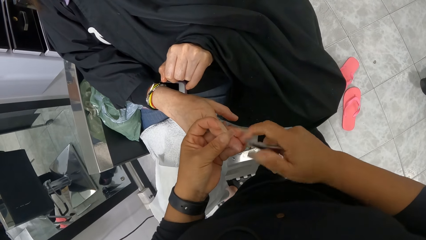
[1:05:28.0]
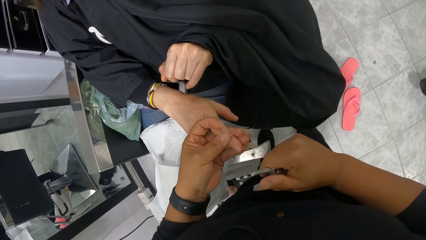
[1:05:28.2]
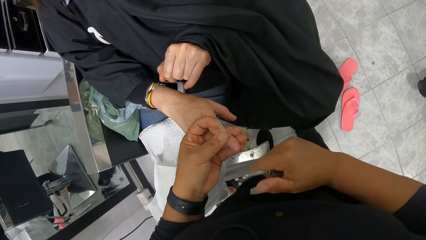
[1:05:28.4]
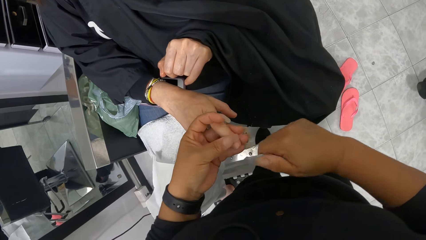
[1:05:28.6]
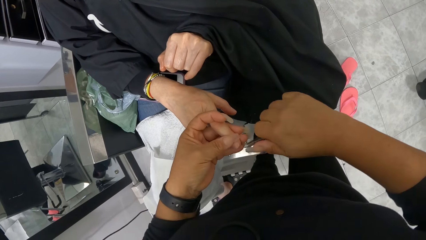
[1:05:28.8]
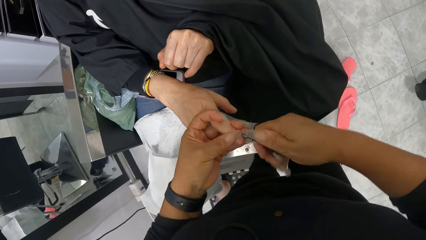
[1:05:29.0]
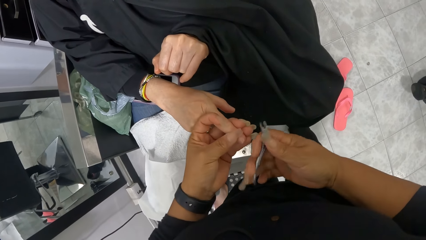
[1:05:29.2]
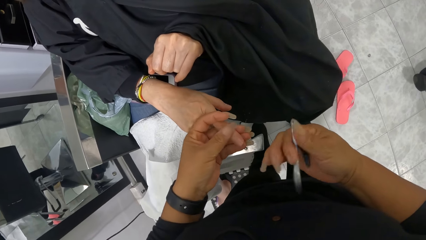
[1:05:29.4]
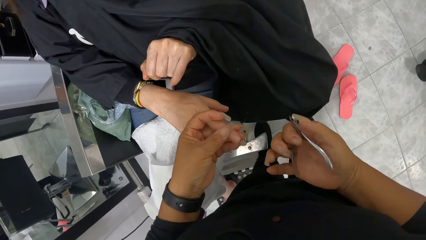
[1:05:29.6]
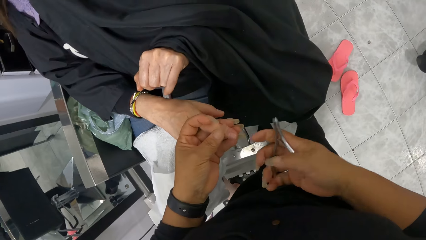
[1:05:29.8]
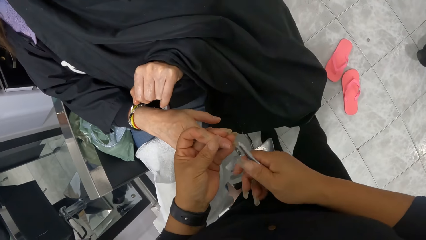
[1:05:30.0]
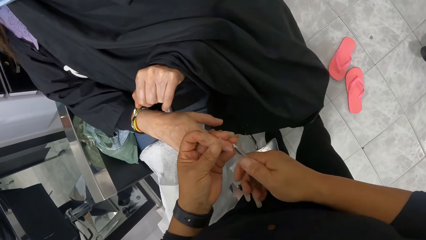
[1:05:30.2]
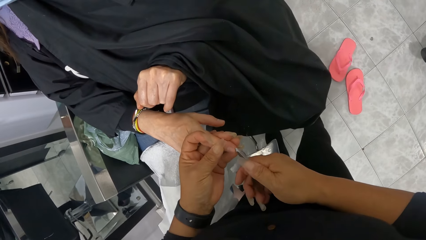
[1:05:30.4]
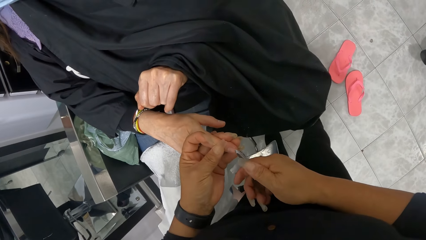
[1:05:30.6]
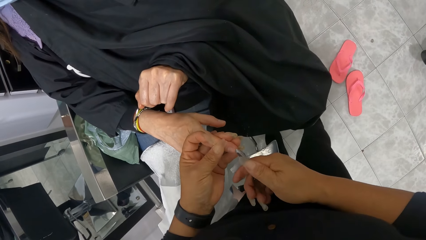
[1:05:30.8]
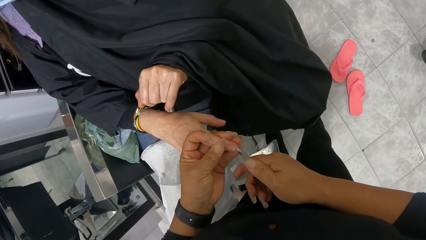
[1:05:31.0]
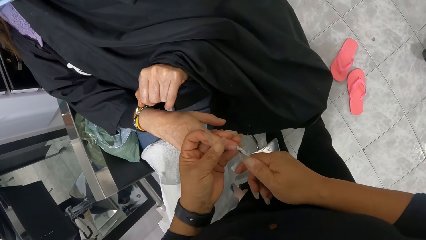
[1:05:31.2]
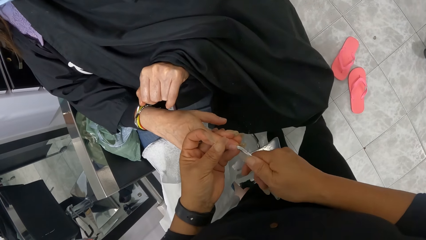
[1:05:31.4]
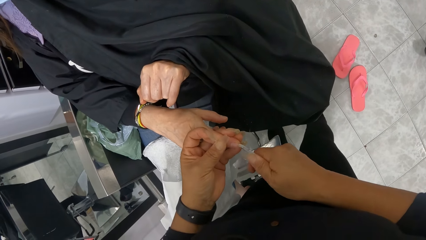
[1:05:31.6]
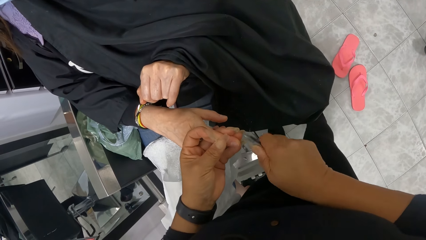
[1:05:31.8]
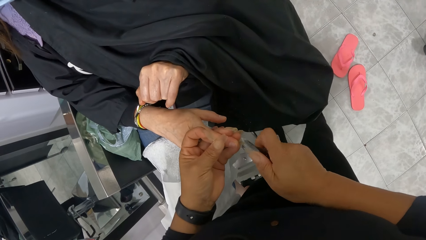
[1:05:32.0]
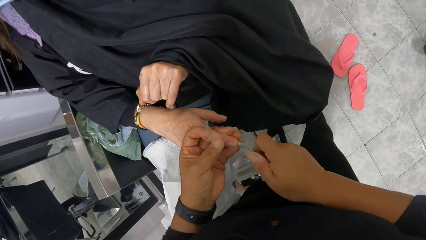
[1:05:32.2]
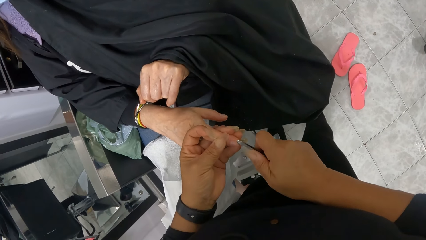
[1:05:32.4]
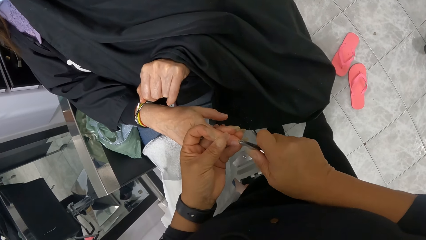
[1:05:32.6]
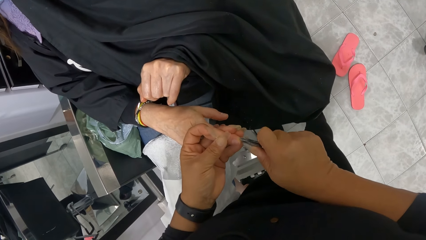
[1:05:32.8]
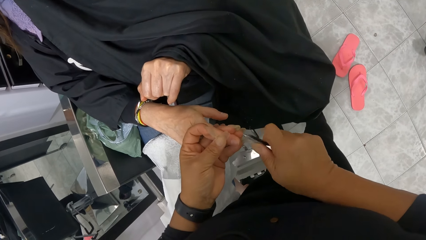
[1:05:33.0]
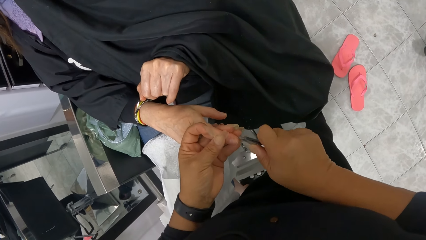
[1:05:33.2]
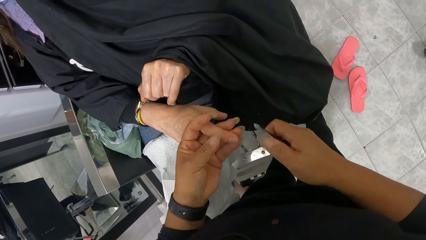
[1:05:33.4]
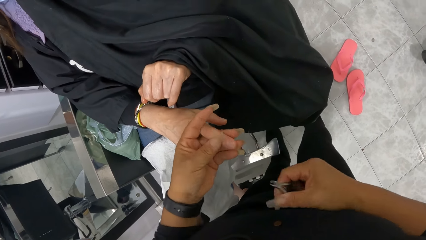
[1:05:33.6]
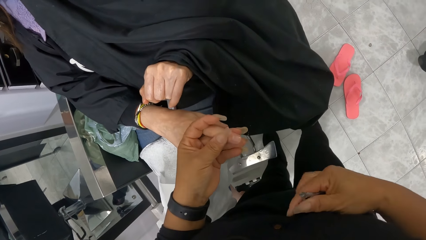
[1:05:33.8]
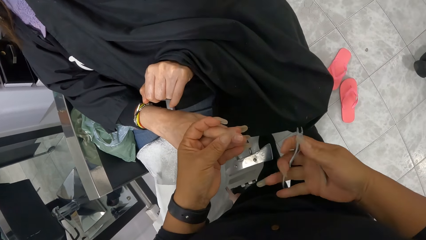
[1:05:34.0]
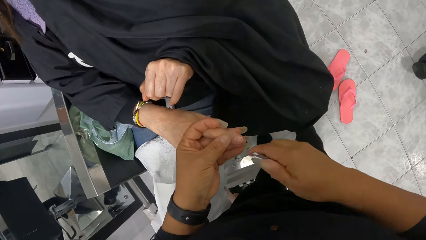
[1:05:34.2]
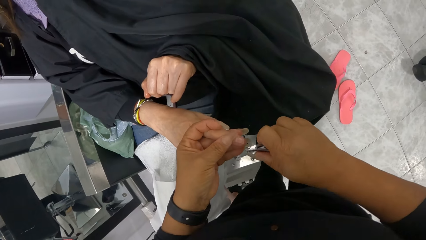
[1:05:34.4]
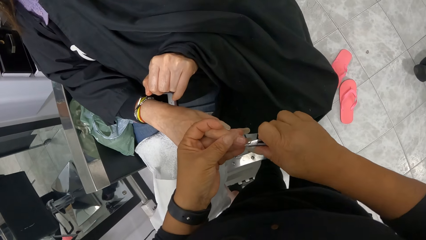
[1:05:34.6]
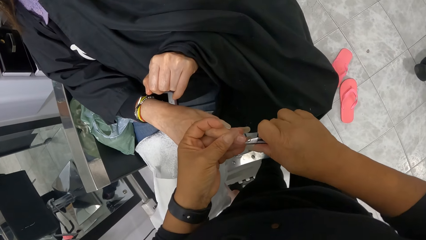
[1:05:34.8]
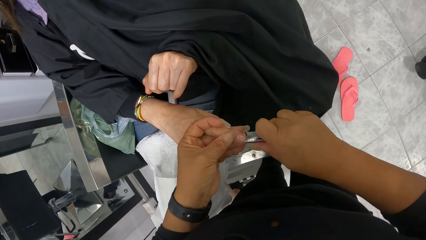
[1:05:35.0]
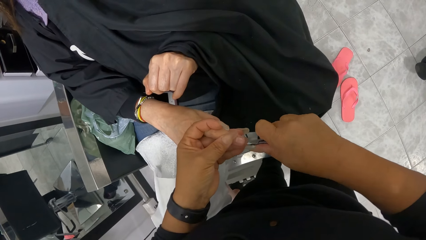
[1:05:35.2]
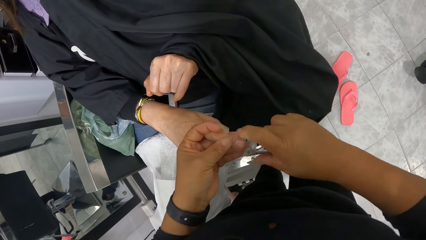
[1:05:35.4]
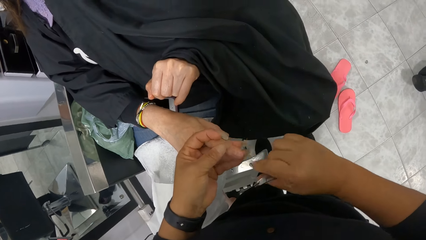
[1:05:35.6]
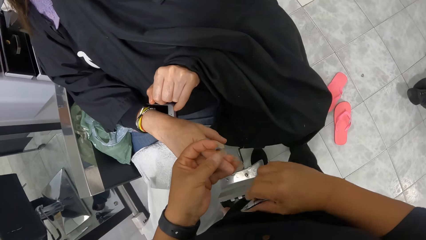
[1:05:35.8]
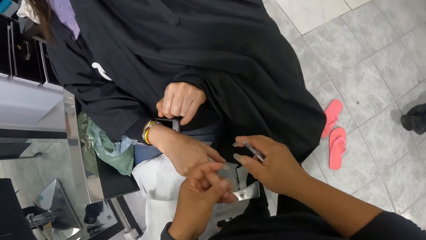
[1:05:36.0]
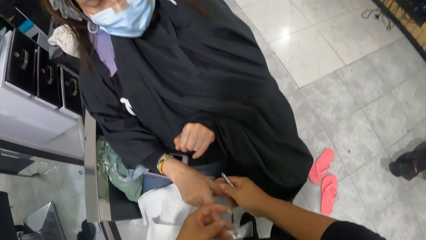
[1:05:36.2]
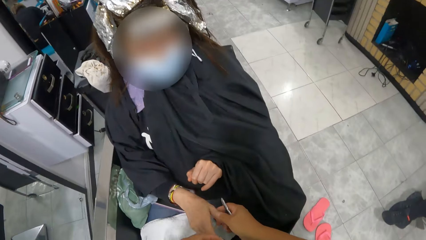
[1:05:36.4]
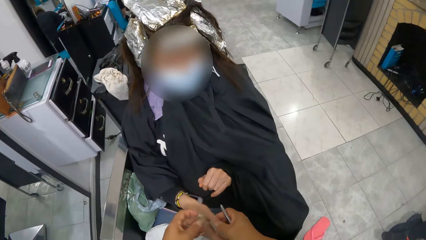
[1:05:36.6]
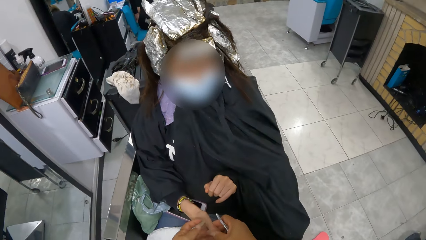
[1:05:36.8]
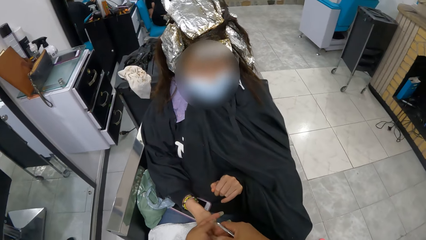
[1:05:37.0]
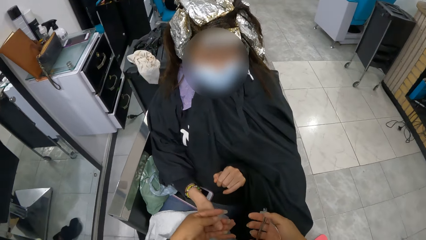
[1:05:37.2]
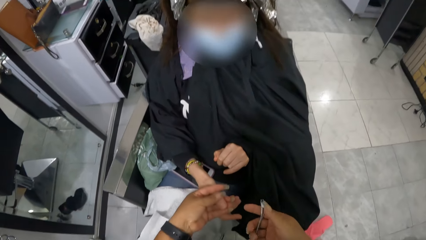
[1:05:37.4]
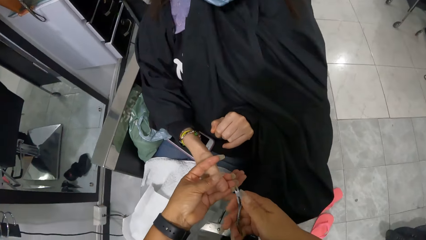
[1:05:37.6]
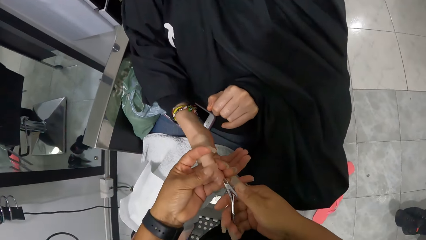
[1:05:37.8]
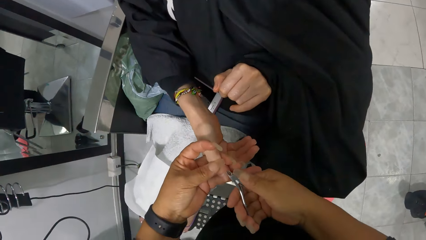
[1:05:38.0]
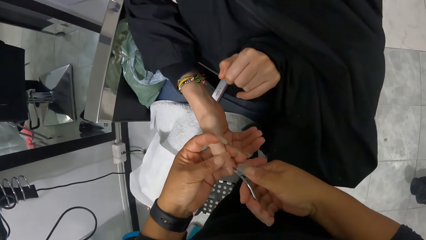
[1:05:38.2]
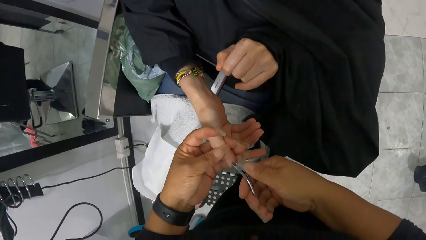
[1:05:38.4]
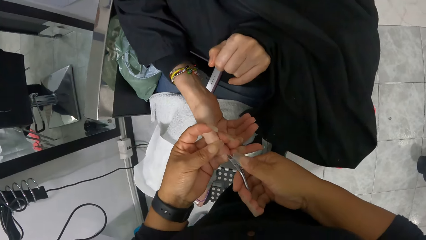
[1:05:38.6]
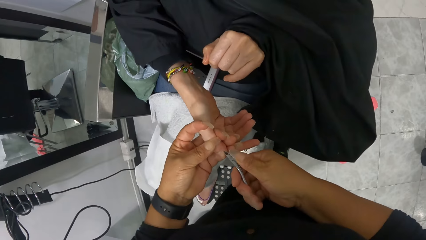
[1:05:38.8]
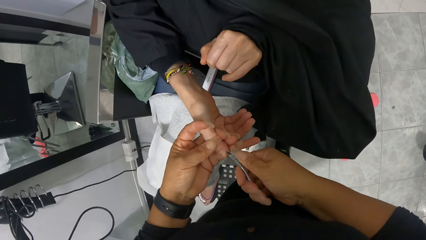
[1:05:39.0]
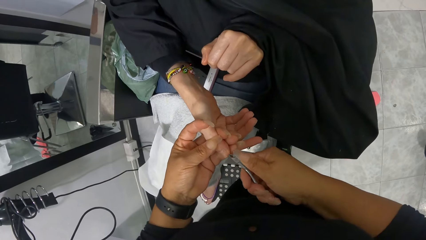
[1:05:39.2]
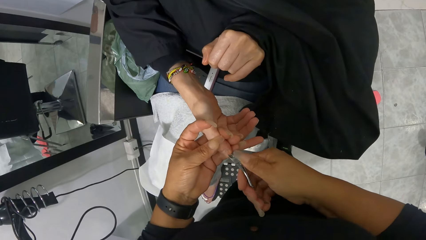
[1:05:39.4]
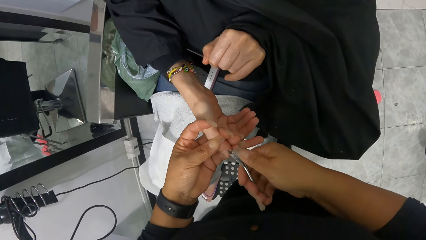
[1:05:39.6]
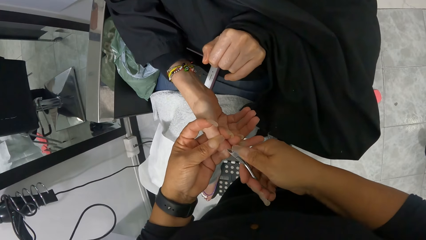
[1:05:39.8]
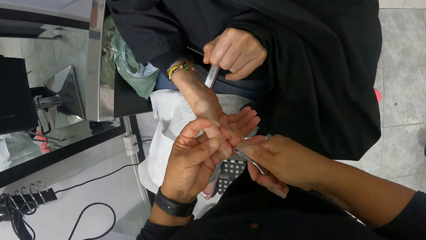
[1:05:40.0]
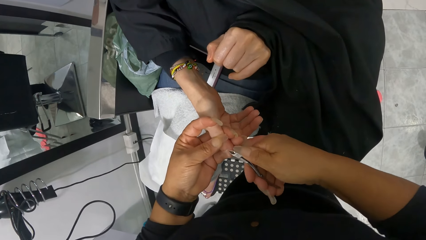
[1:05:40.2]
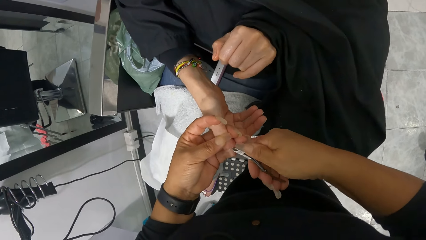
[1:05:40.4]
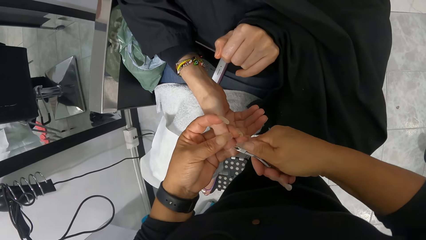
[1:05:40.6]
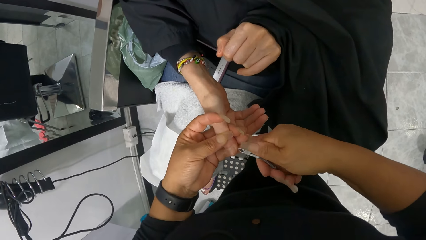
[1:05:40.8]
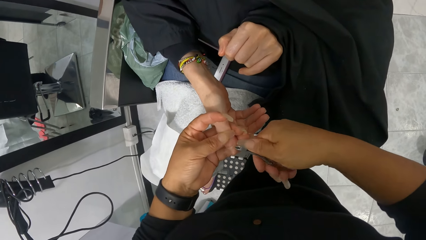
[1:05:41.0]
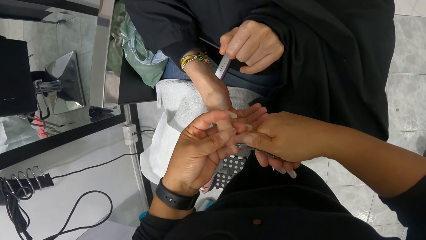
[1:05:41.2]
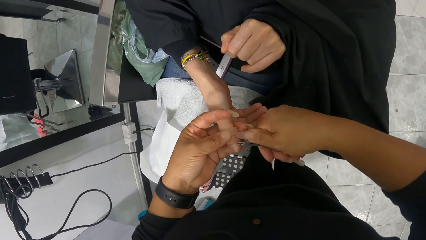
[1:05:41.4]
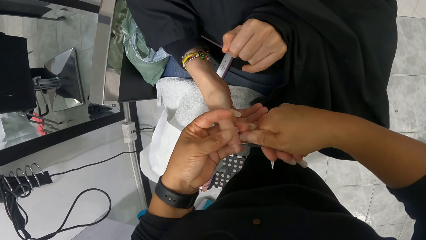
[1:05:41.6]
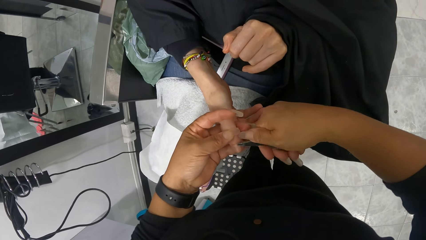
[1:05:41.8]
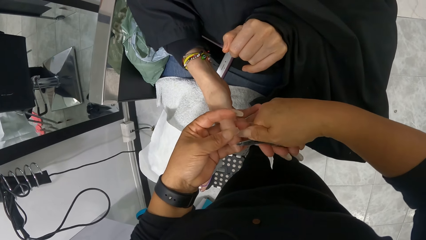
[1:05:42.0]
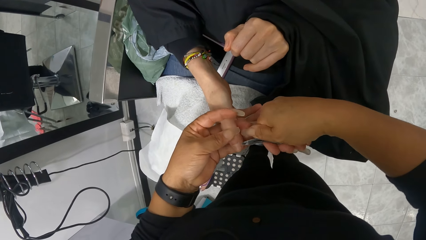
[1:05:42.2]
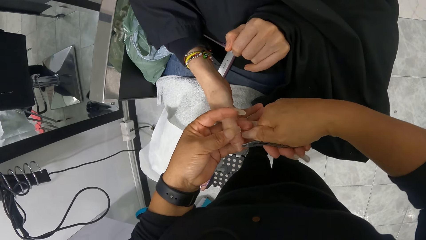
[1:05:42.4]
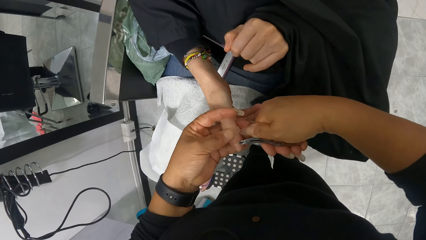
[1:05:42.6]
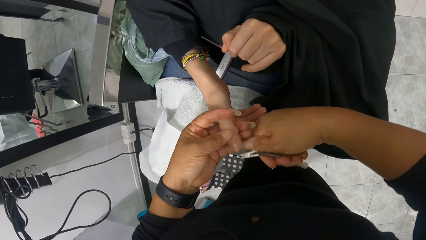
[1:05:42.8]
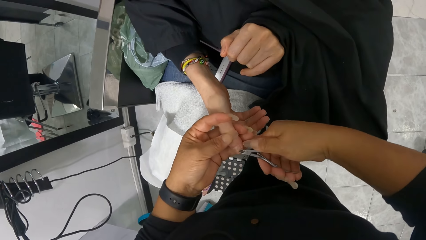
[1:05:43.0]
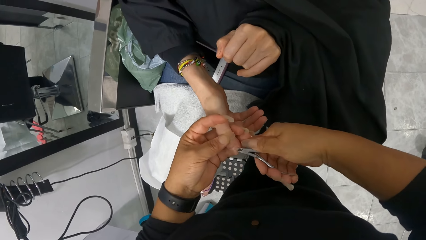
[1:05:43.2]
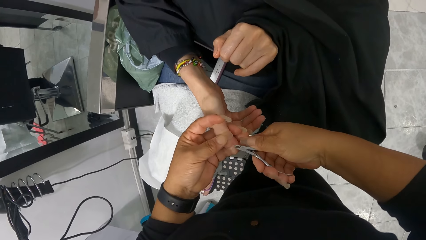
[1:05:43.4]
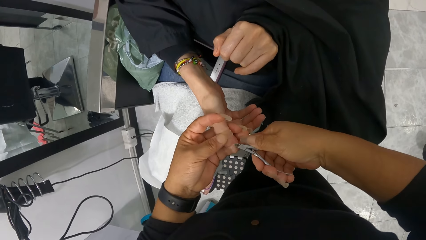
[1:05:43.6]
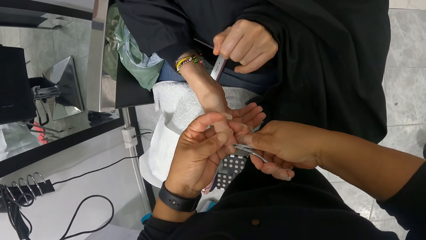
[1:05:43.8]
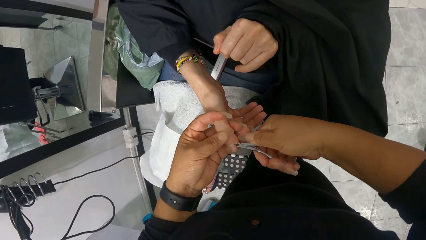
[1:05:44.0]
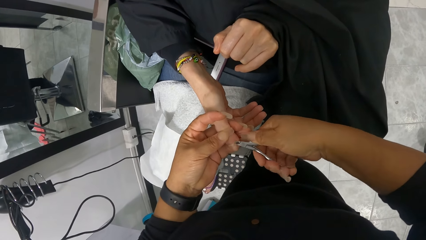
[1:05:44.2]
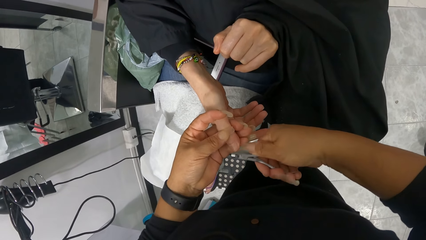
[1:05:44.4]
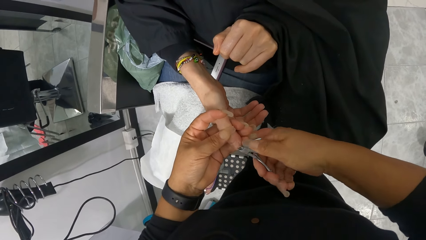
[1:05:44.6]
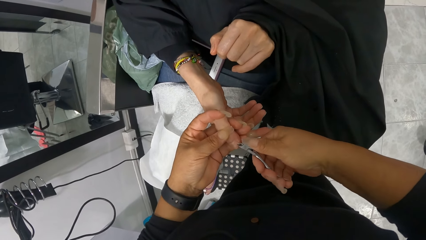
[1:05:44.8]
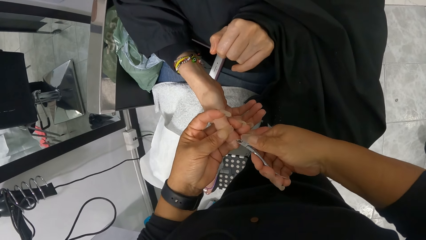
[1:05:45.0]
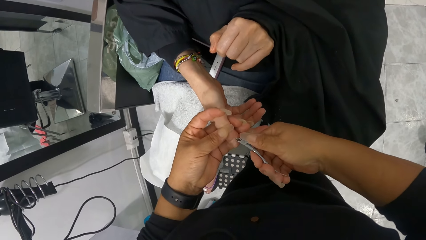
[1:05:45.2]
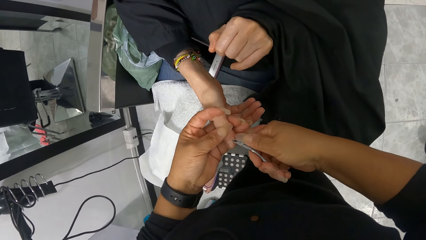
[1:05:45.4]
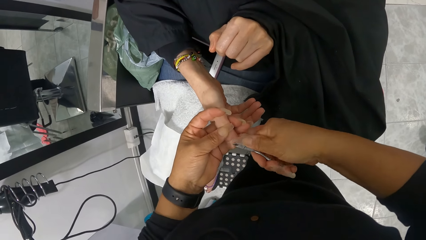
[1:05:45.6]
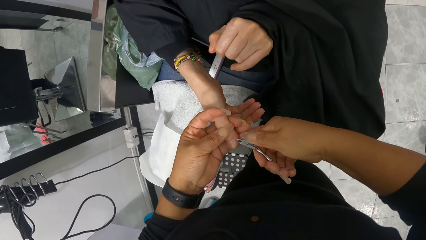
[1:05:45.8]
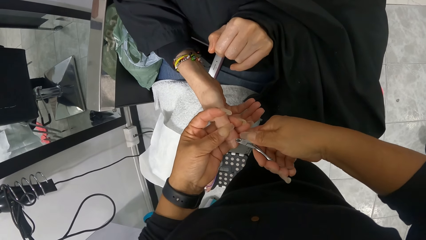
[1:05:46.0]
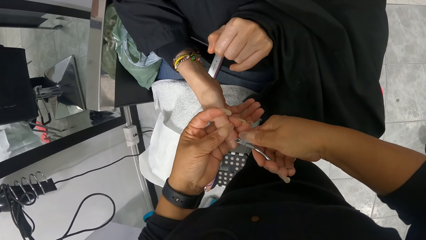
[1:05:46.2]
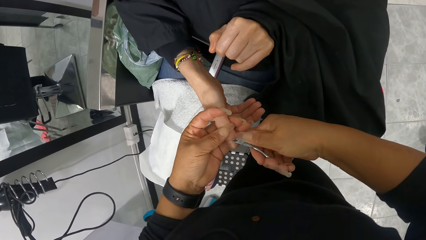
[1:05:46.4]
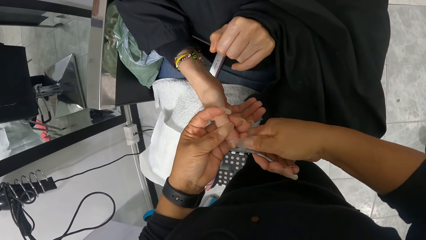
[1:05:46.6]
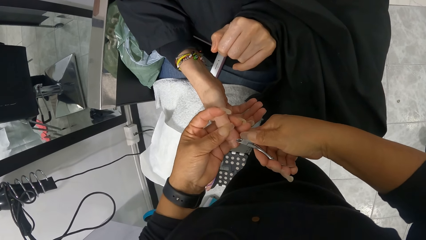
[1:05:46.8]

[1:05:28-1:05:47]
The camera wearer wipes the right index finger nail of the woman in her left hand with her right hand. She cuts the right index finger nail of the woman in her left hand with the nail cutter in her right hand. She wipes the right index finger nail of the woman in her left hand with her right hand. She holds the right thumb of the woman with her left hand. She cuts the right thumb nail of the woman in her left hand with the nail cutter in her right hand.
